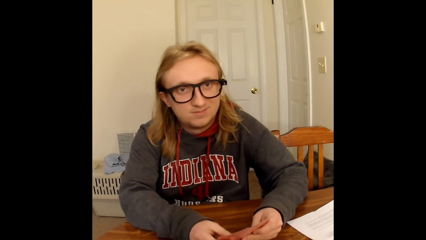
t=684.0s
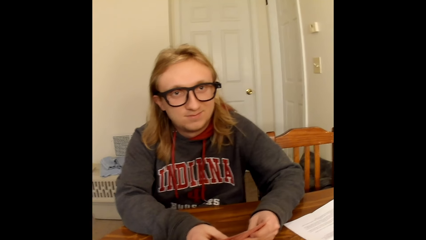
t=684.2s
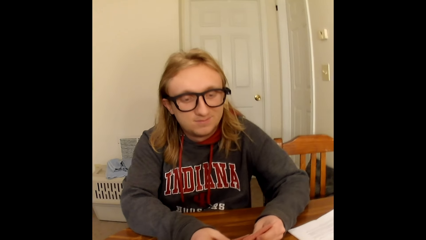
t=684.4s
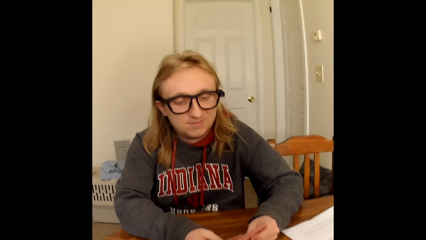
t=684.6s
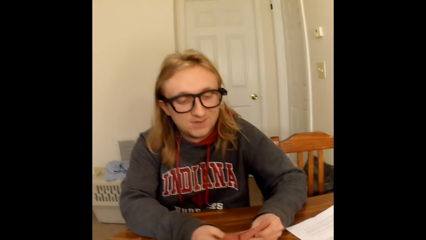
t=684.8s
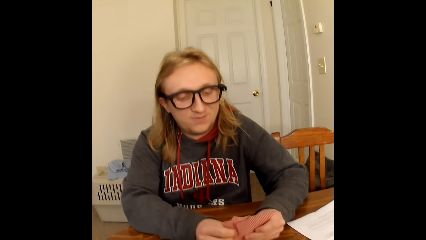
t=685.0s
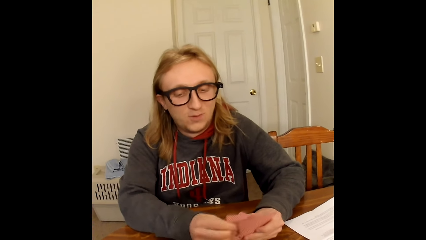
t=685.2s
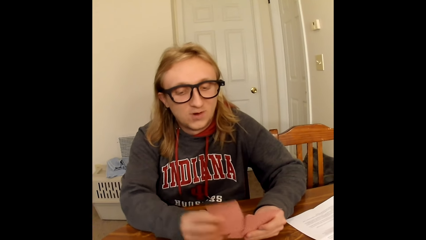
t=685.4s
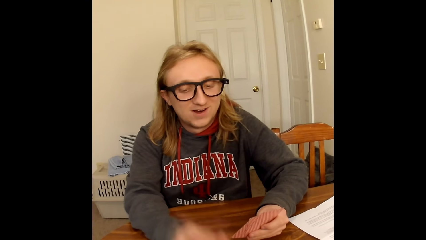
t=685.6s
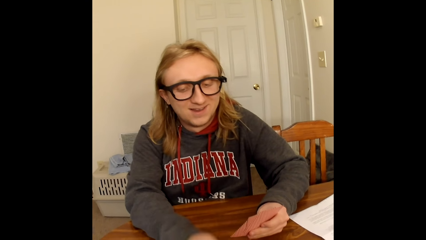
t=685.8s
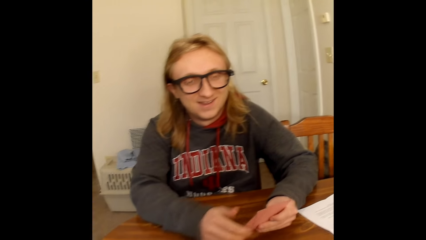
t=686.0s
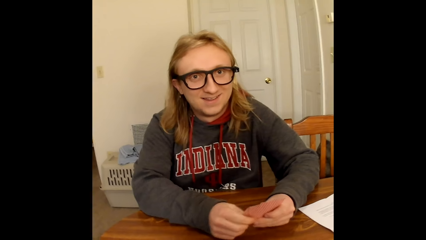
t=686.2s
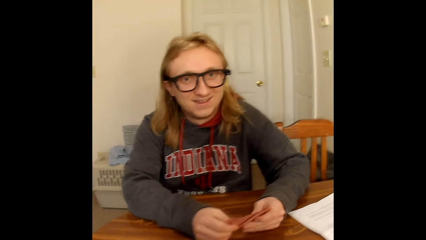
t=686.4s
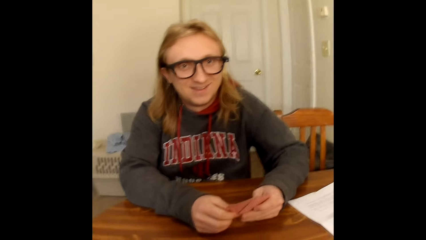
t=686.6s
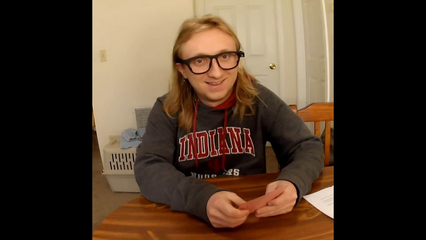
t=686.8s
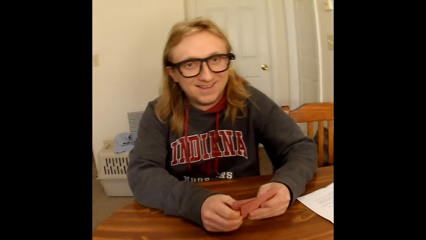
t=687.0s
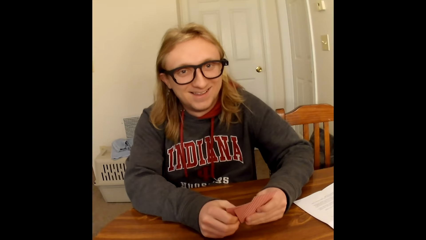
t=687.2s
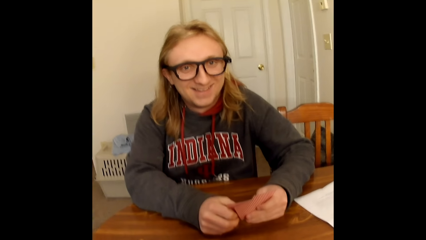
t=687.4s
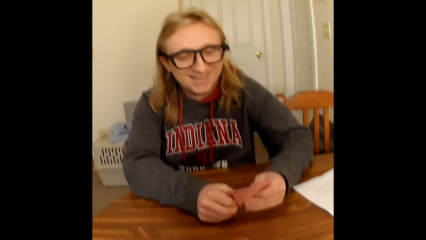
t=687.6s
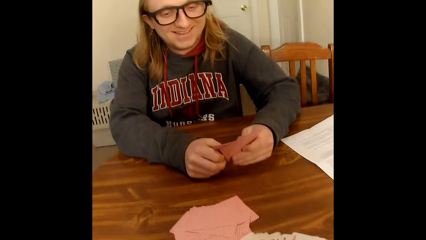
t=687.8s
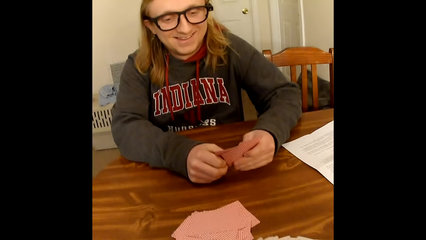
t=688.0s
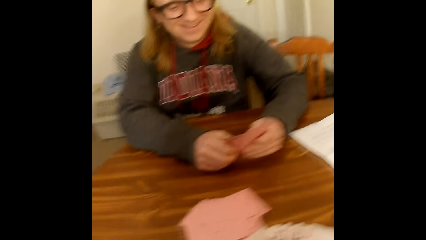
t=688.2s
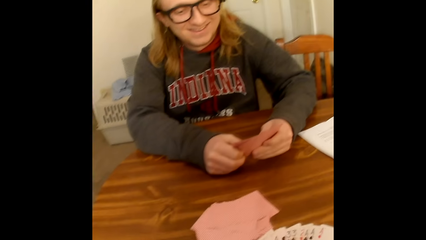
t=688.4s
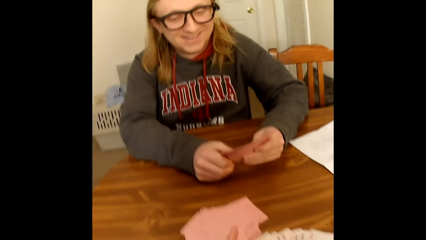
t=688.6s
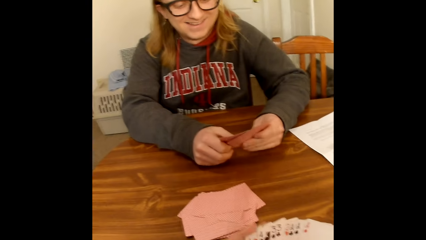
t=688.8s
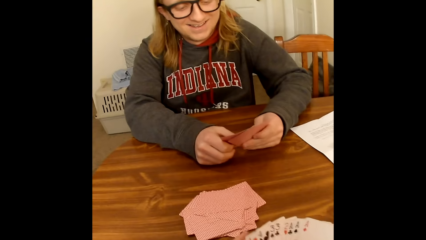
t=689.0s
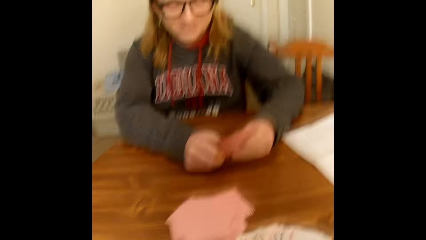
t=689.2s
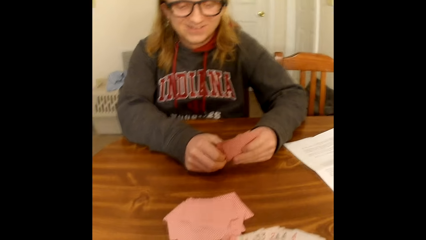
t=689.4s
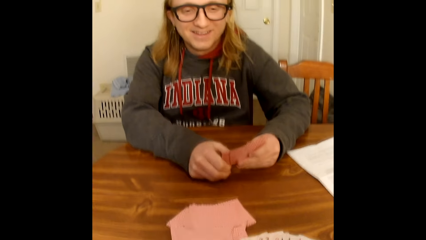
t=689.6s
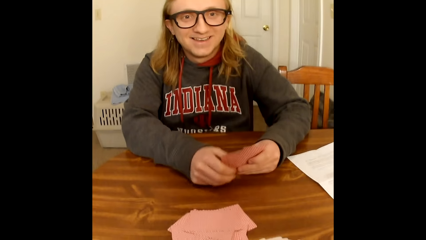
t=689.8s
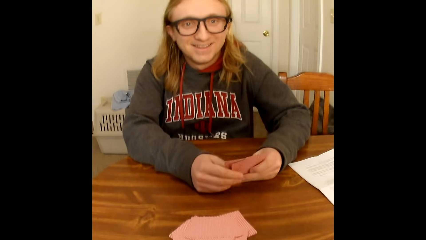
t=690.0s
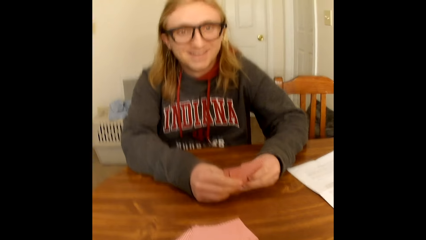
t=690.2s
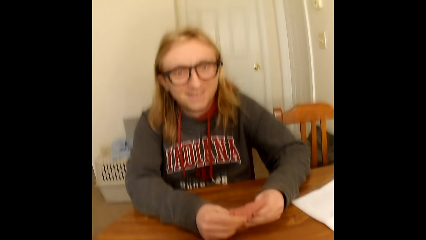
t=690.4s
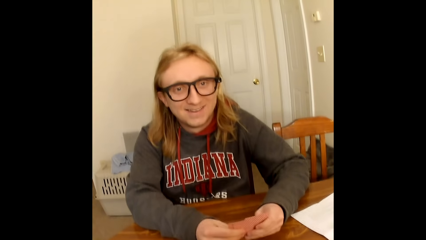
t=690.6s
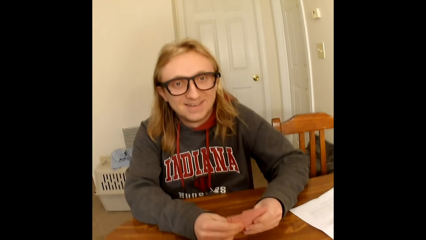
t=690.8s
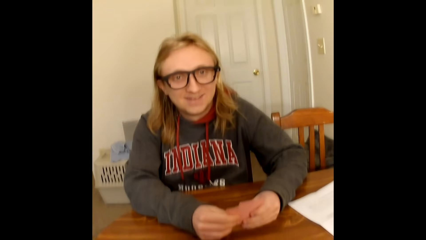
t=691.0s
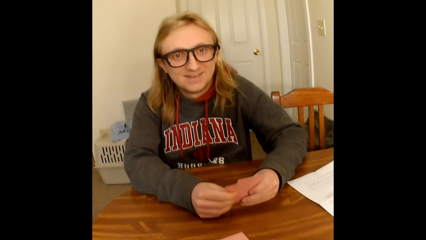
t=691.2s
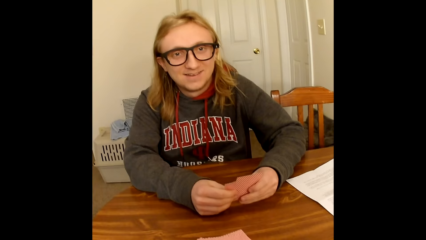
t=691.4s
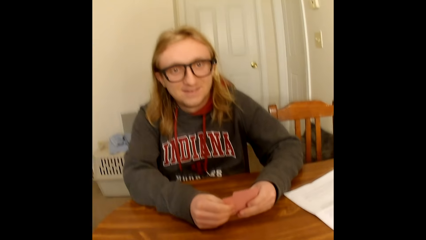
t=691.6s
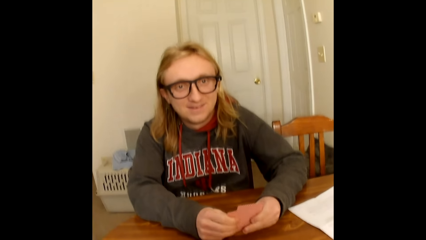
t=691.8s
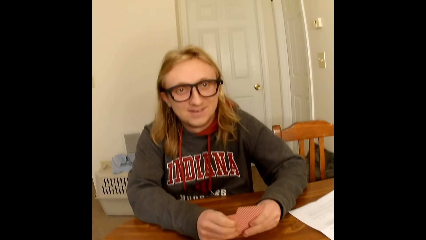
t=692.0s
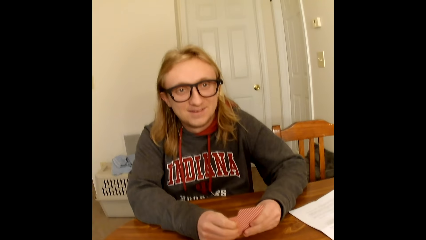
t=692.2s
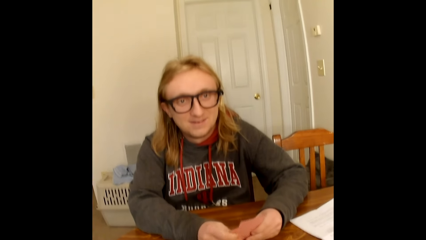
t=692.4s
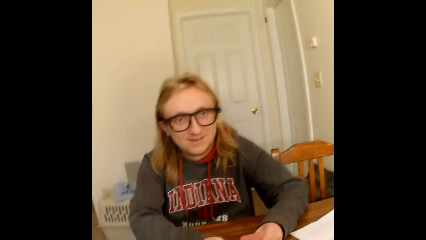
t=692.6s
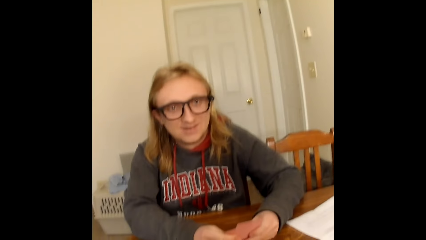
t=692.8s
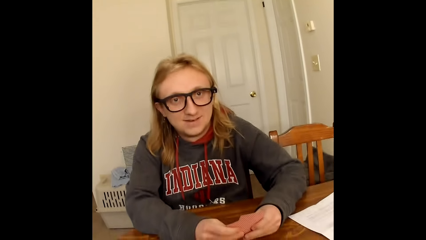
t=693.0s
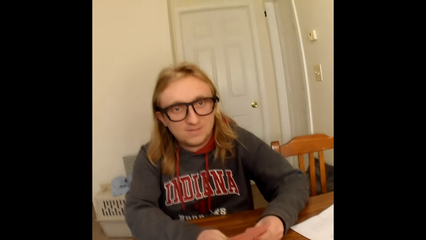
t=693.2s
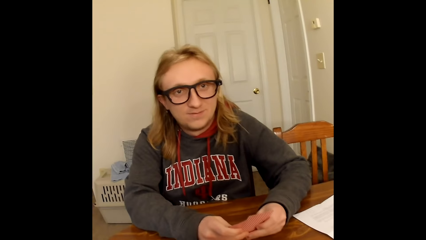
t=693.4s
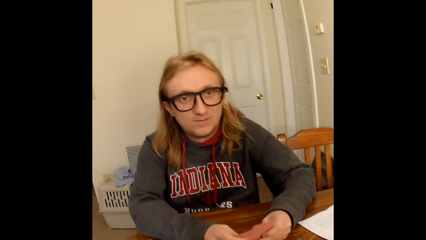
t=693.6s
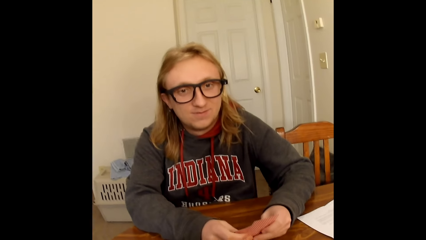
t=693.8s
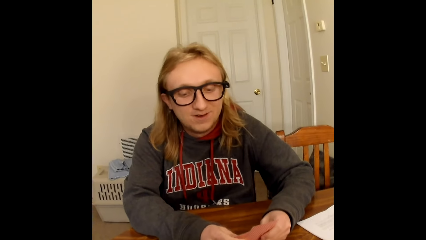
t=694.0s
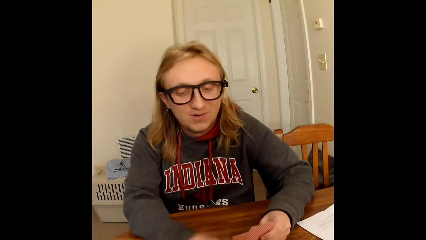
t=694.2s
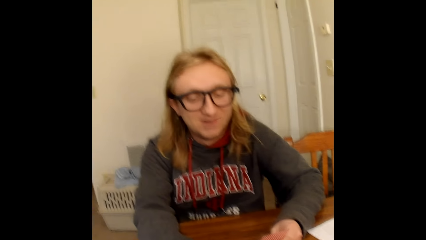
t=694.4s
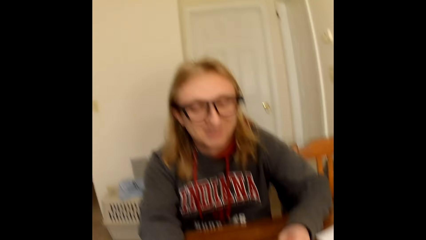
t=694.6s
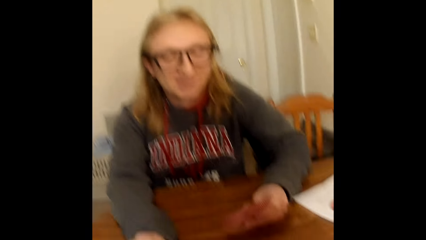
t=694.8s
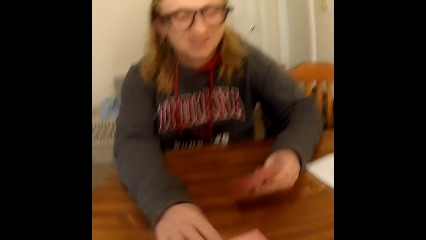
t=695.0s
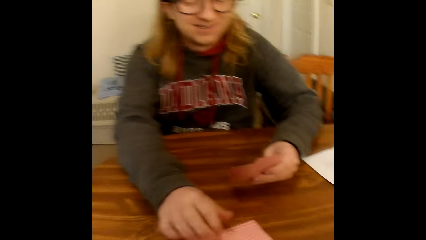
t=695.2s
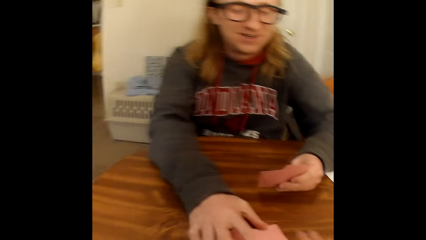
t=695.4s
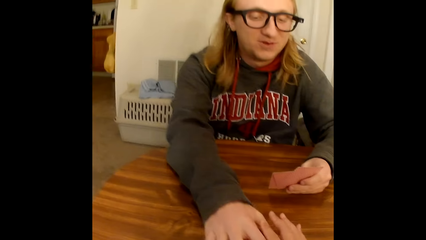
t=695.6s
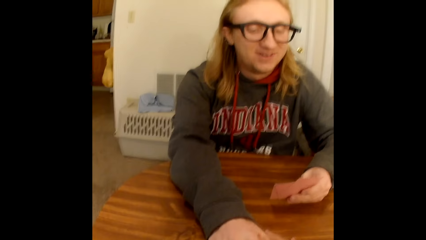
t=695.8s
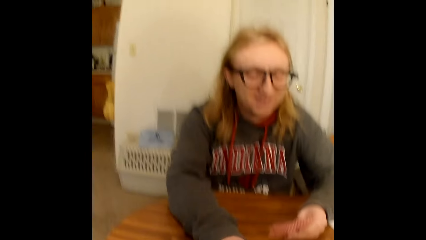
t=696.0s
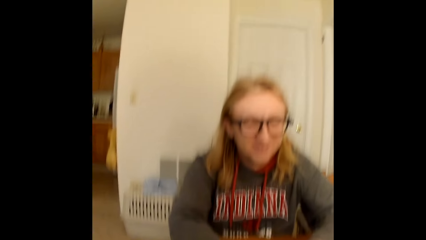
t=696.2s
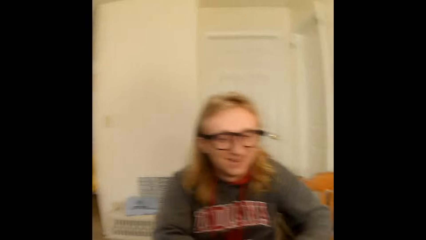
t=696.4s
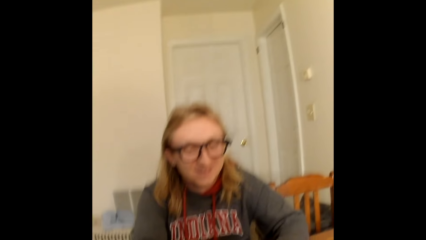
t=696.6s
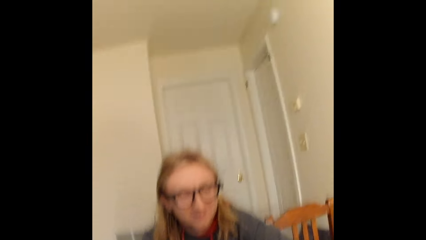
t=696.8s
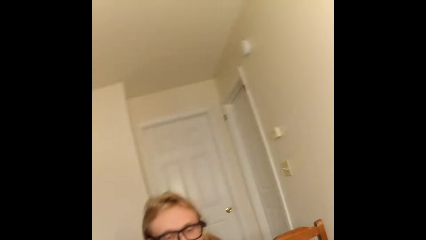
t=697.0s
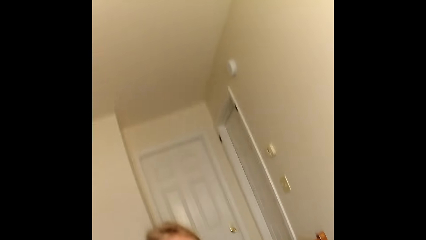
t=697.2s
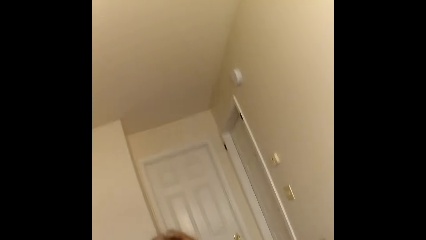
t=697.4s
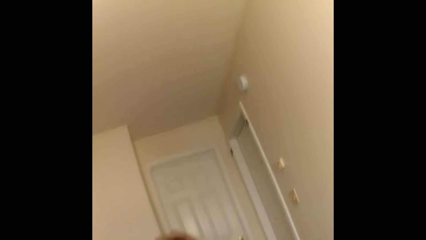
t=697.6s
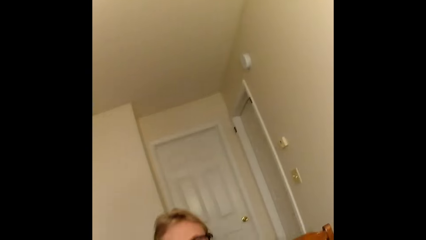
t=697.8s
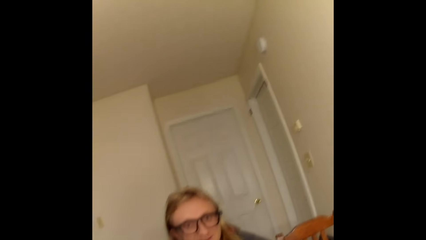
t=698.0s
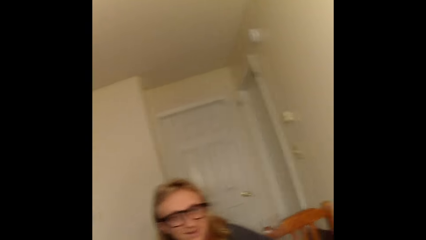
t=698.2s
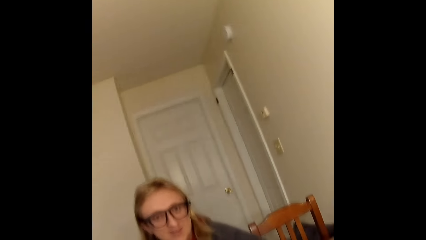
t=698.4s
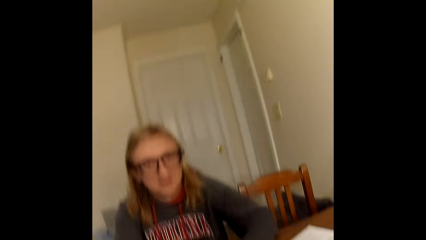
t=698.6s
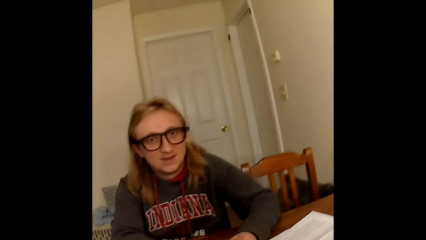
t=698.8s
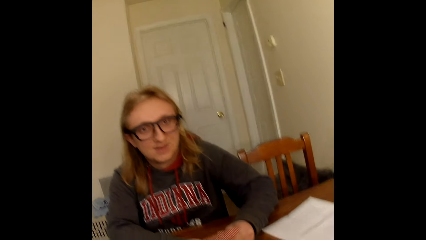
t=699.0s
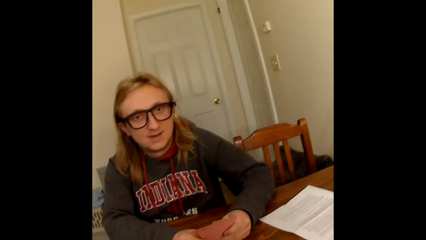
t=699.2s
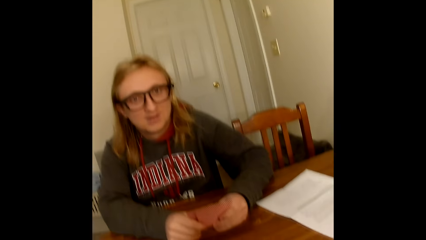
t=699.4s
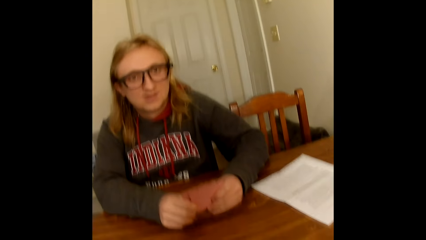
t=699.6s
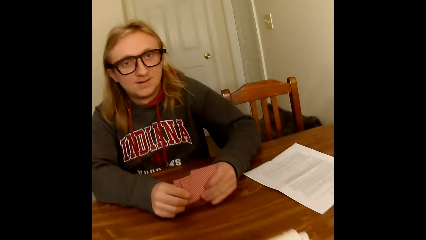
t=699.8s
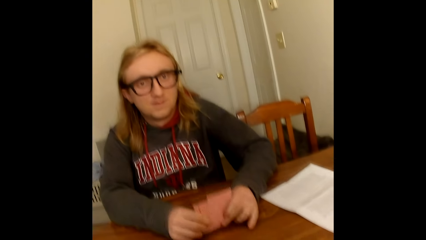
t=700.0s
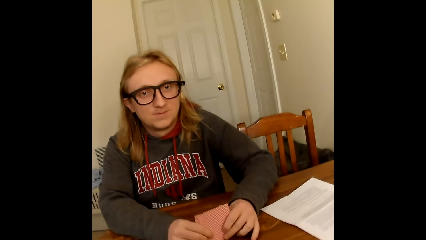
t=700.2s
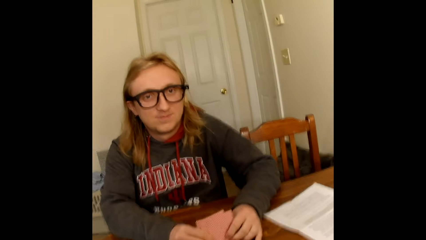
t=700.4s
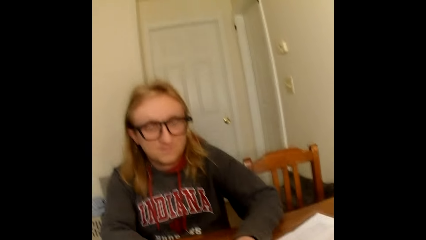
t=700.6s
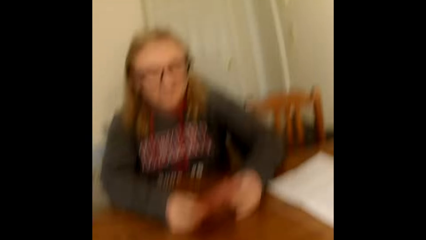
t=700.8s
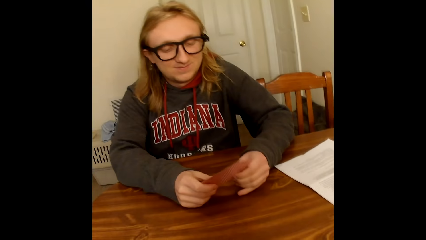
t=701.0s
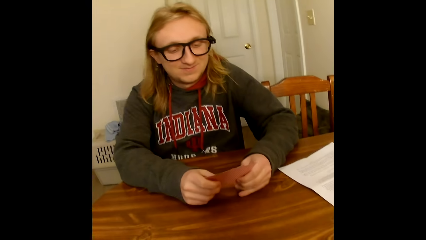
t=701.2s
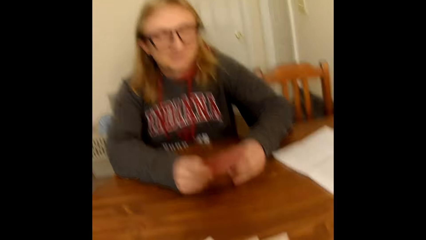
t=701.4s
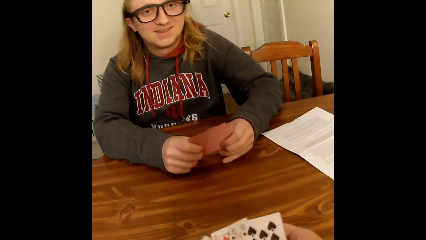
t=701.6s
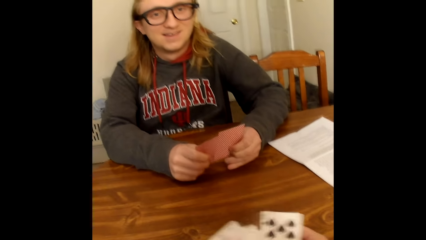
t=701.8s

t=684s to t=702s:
A man looks through his cards in hand. The man places a card from the cards in his hands on the table with his right hand. The man holds the cards in his left hand with both hands. The man shuffles through the cards in his hands with his thumbs. The camera wearer speaks to the man. He holds cards in hand. The man speaks to the camera wearer. The man places a card from the cards in his hands on the table with his right hand. The camera wearer touches the left hand of the man on the table with his right hand. He speaks to the man. The man holds the cards in his left hand with both hands.
